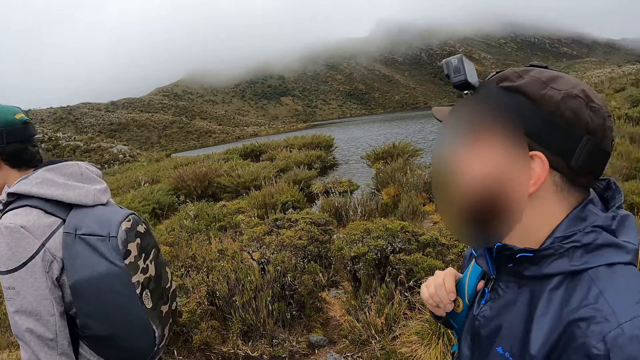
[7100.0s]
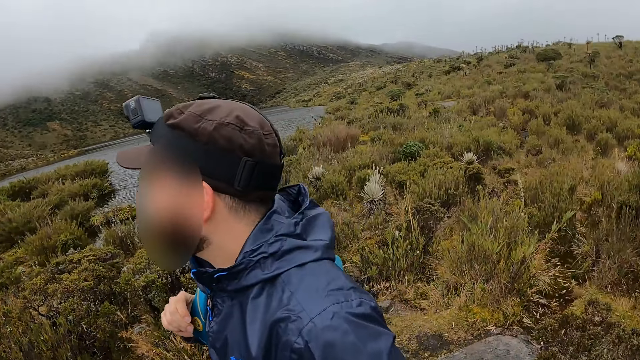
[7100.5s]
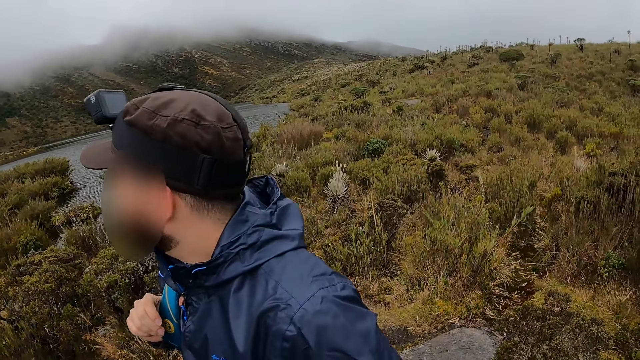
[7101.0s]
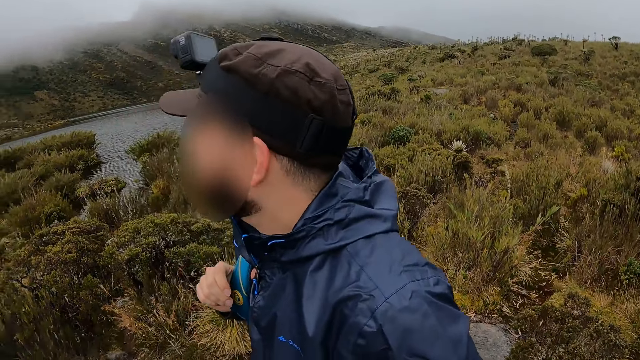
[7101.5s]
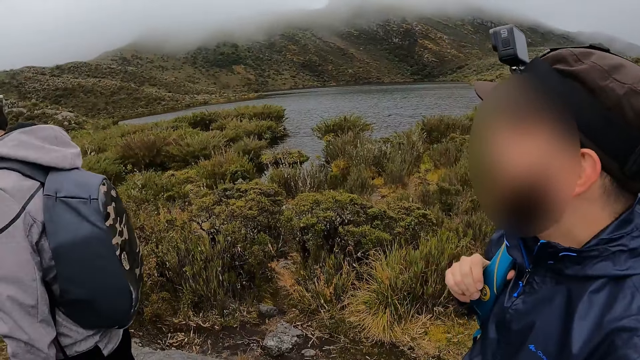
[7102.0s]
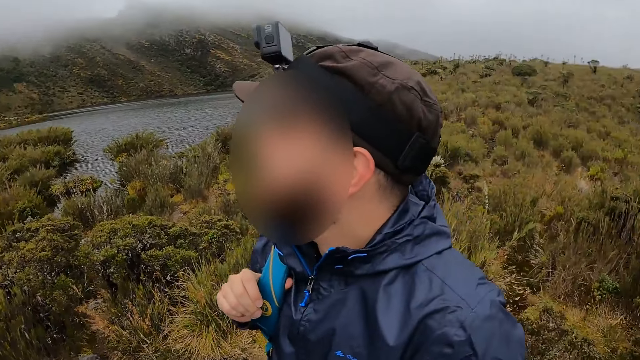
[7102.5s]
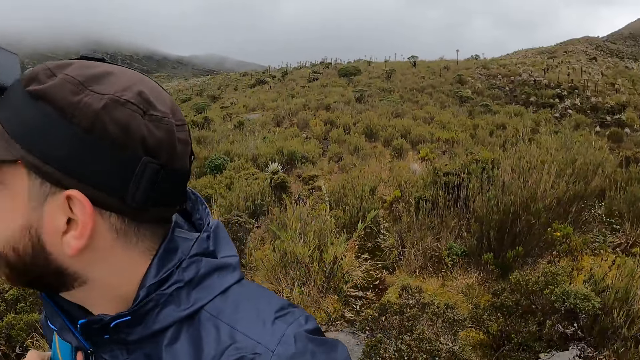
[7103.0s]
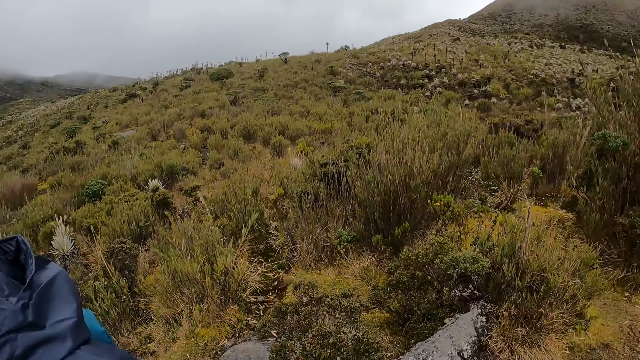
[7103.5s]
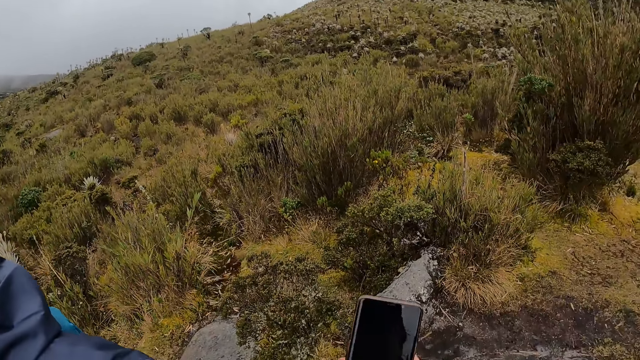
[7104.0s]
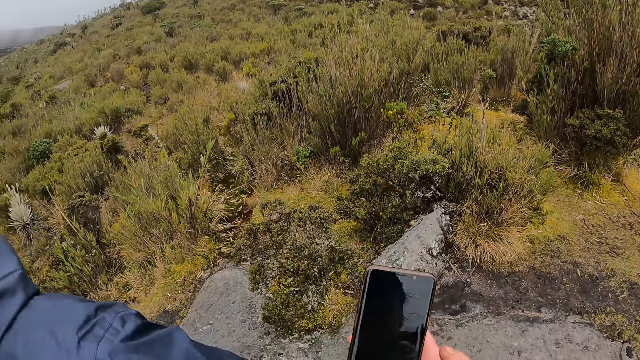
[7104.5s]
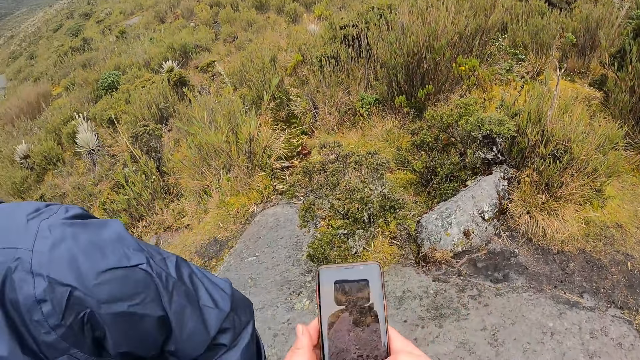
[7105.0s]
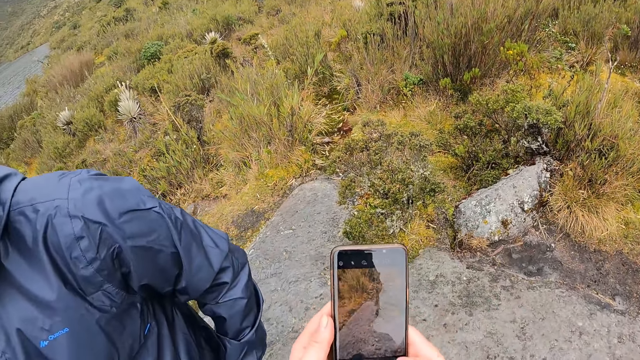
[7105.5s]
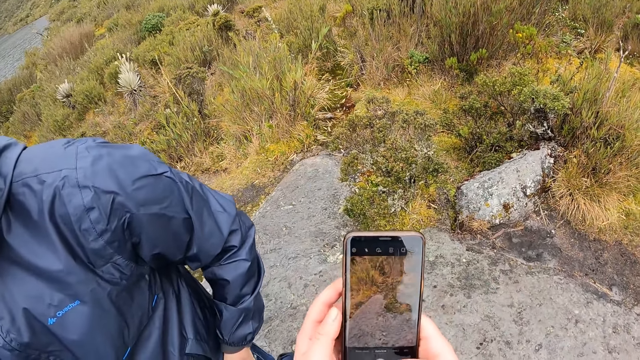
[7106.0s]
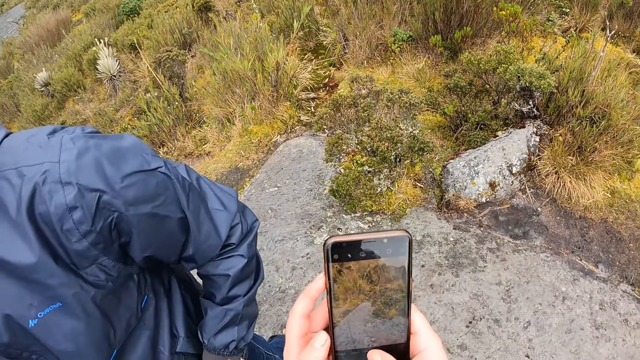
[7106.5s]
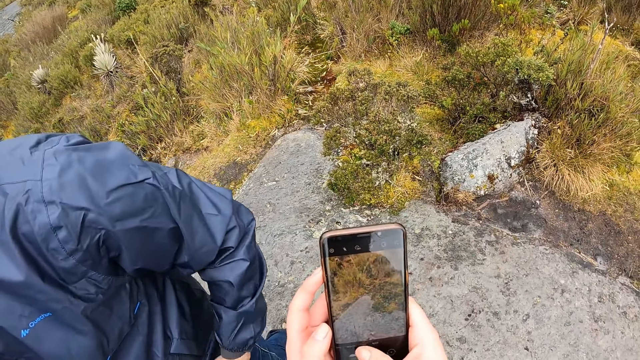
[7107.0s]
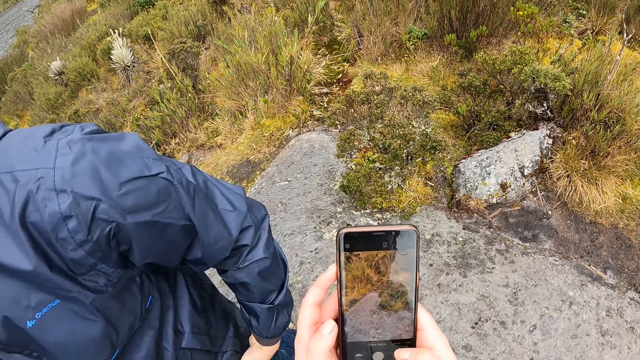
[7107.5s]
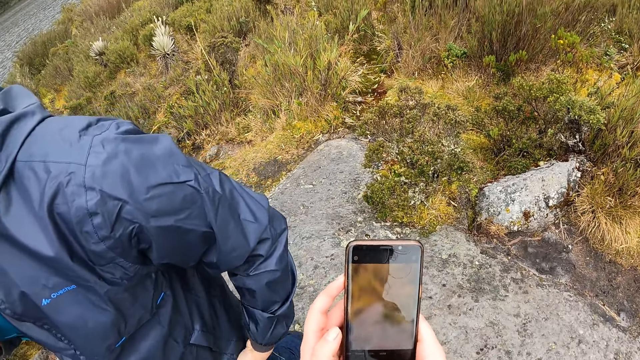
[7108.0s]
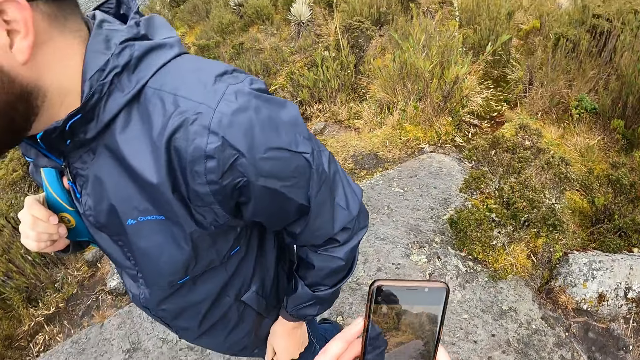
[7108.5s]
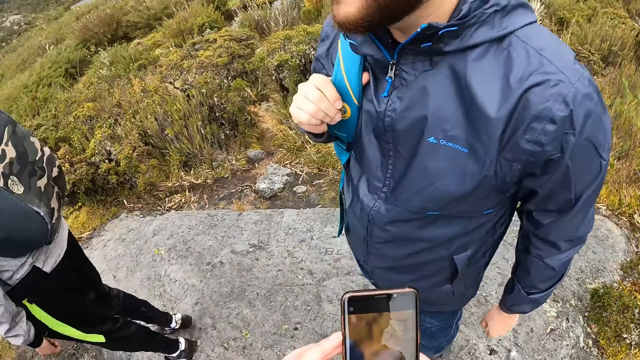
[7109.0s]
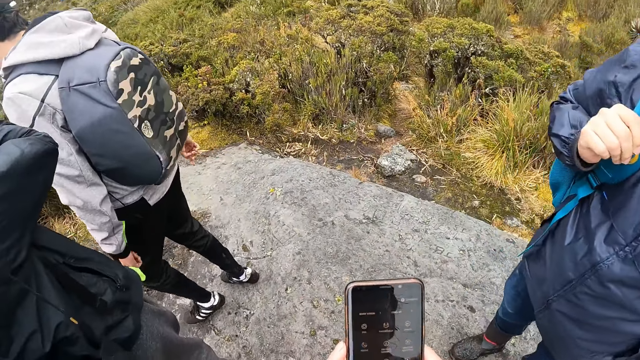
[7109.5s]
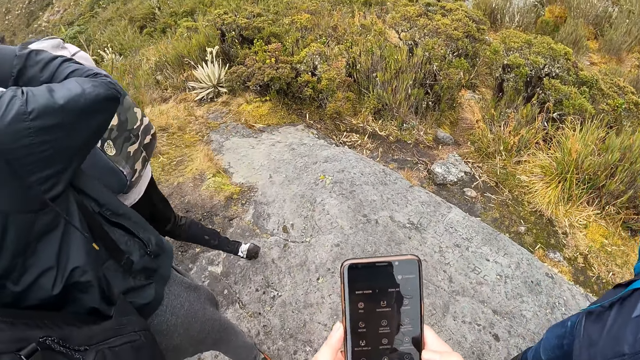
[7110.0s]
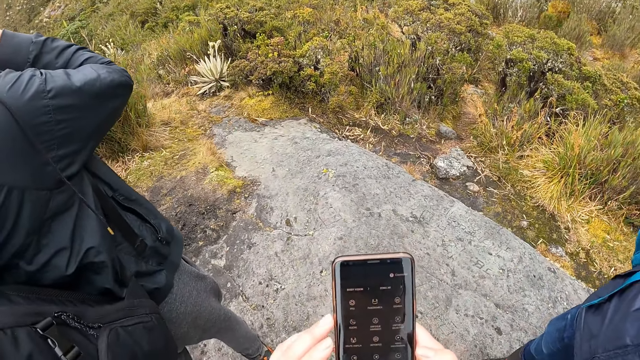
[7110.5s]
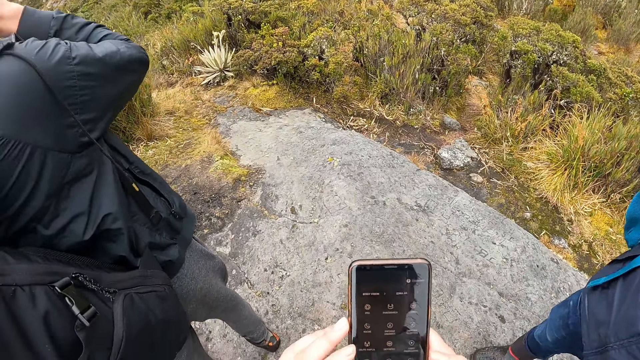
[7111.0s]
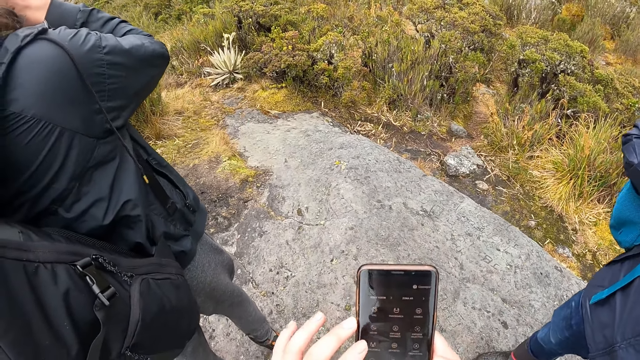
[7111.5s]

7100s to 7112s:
The camera wearer holds a phone with her right hand. She holds the phone with both hands. She scrolls the phone.

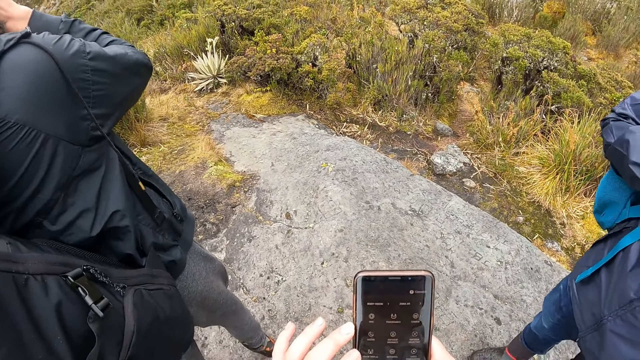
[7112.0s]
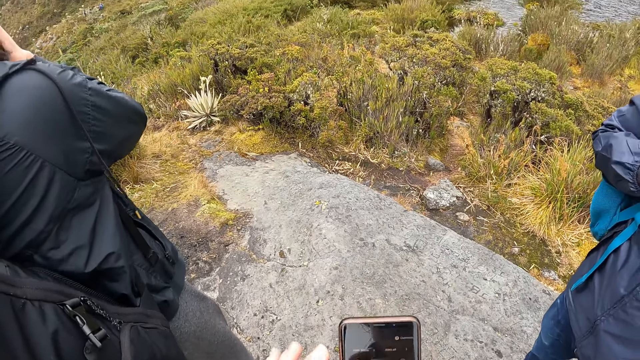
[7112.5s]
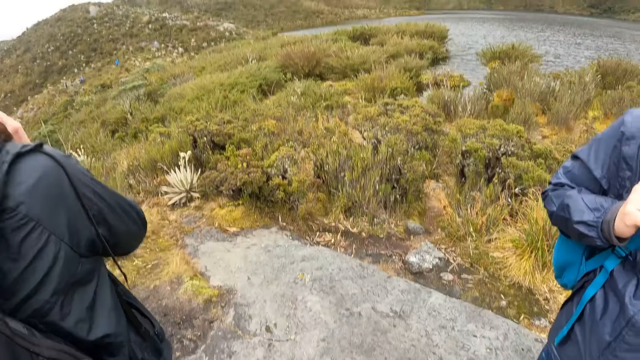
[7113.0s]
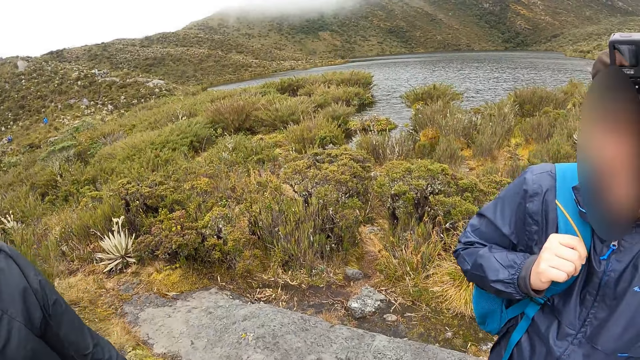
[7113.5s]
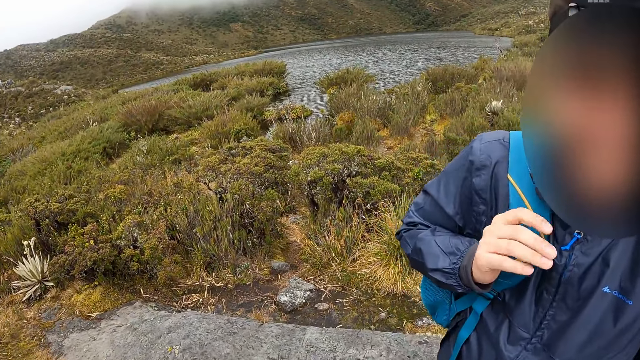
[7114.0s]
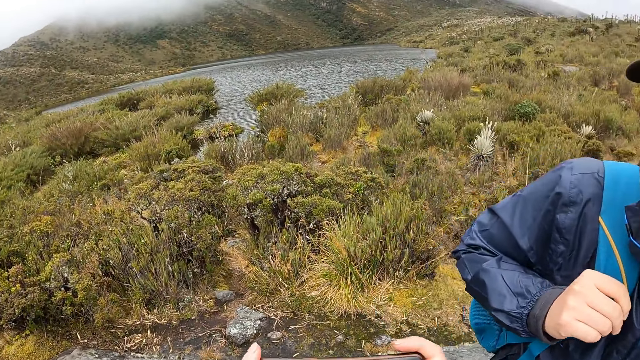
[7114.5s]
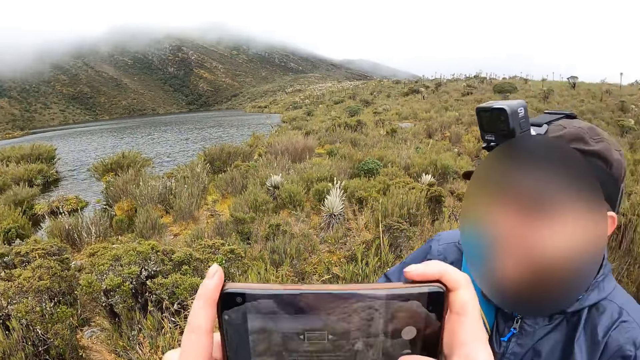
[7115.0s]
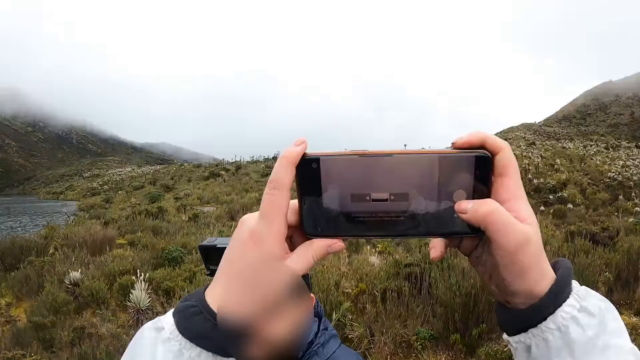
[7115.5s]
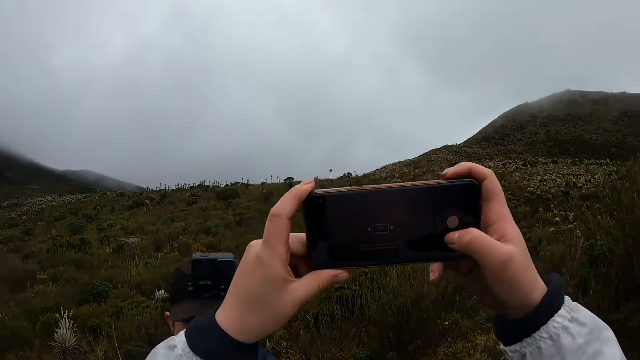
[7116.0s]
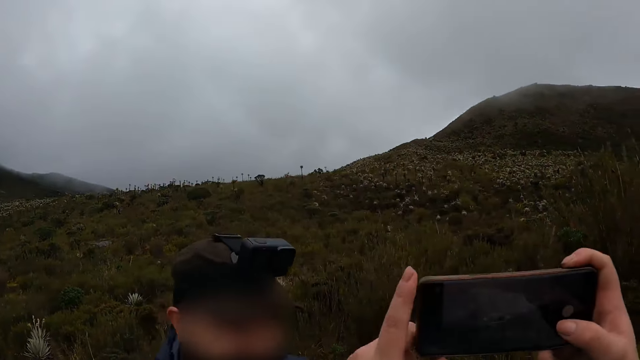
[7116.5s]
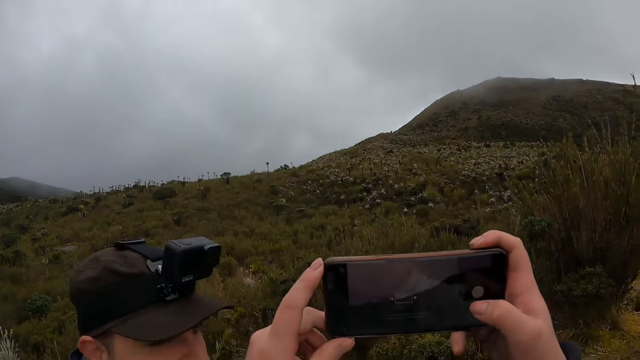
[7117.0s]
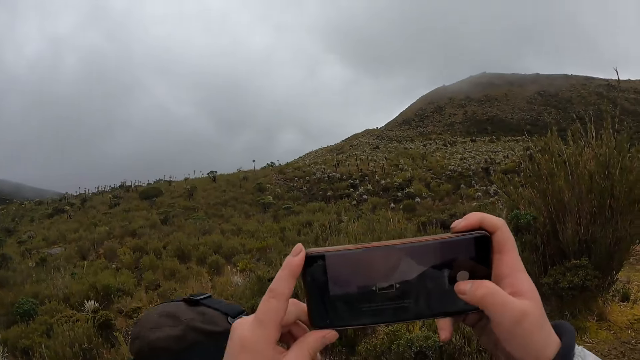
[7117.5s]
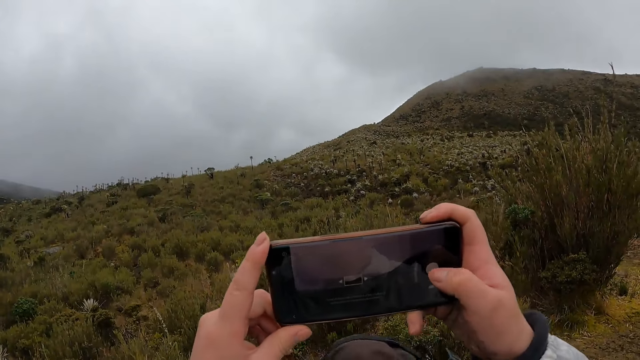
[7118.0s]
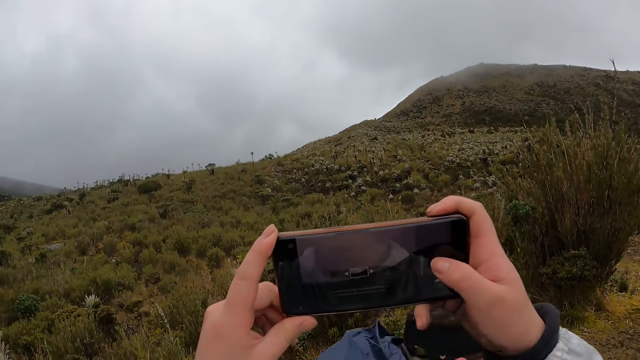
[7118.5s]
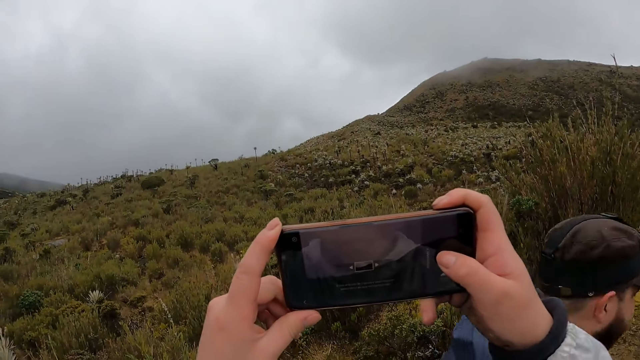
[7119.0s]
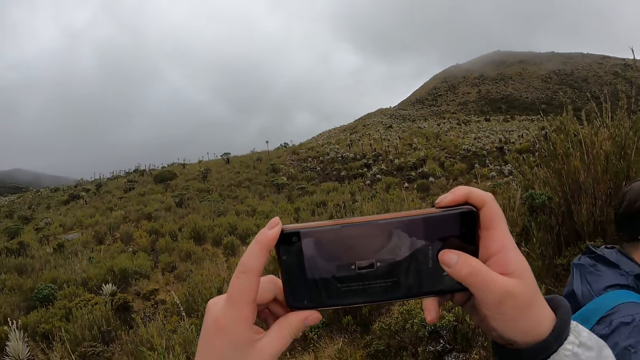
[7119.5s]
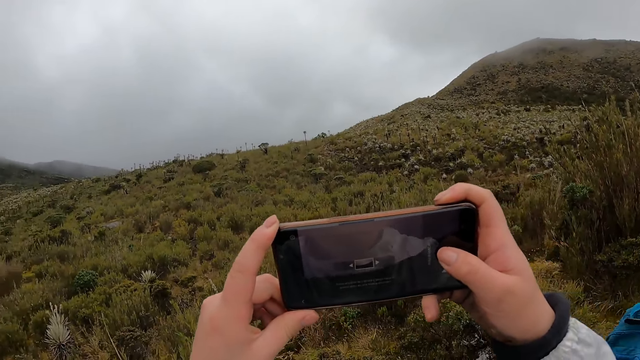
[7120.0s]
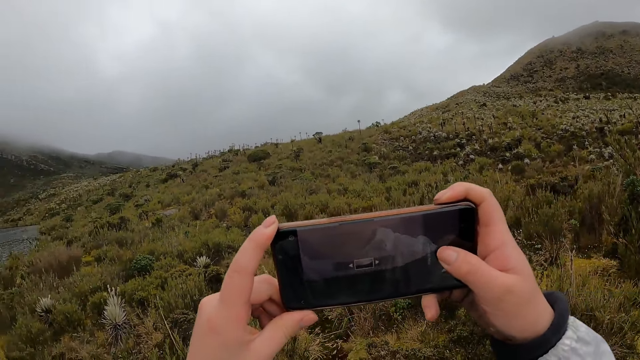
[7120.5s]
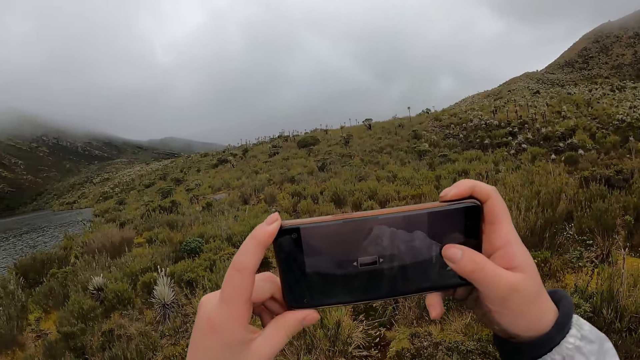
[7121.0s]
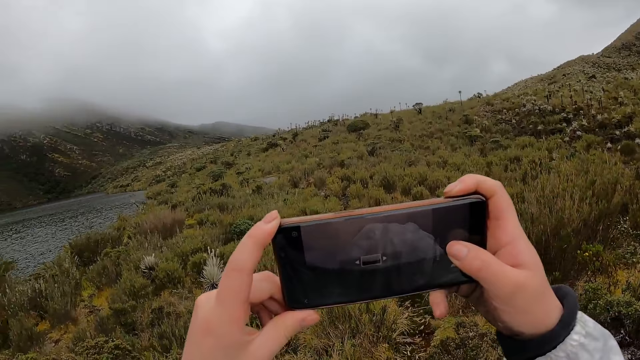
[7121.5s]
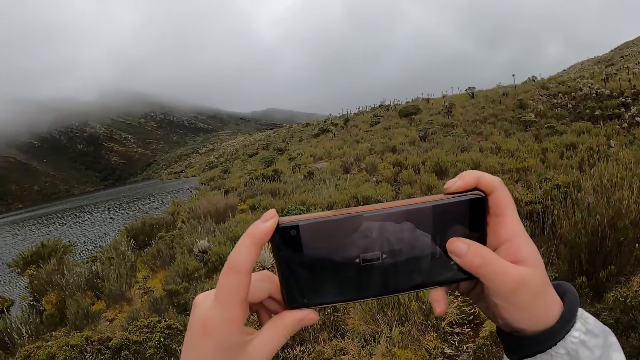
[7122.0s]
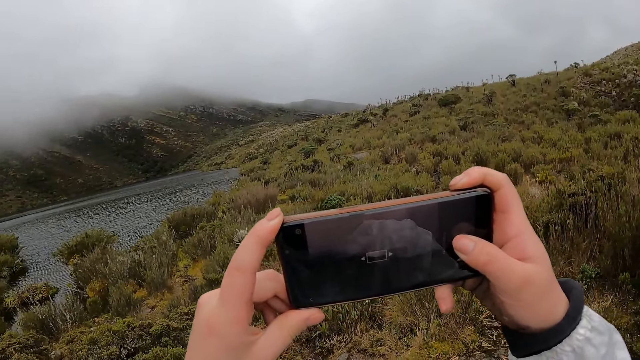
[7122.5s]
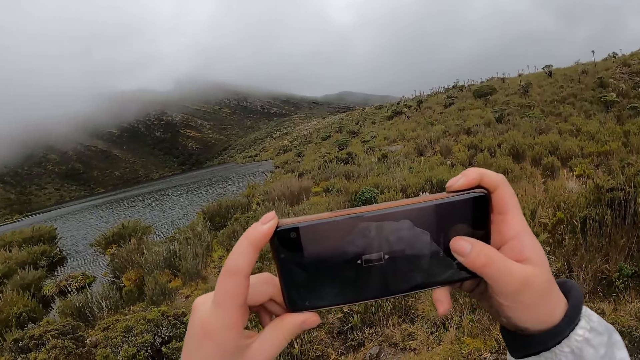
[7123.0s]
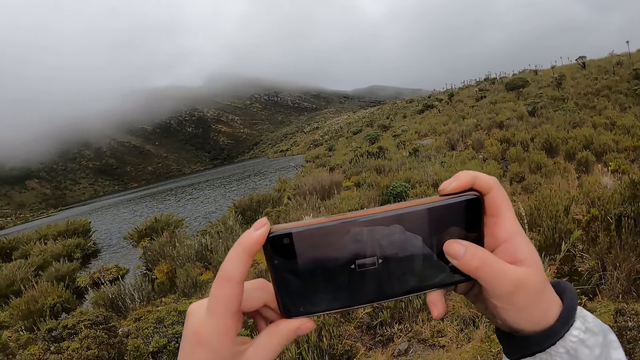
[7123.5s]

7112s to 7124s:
The camera wearer holds up the phone with both hands. She takes the video.
